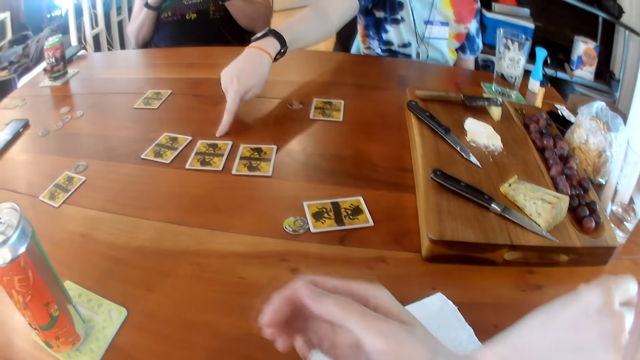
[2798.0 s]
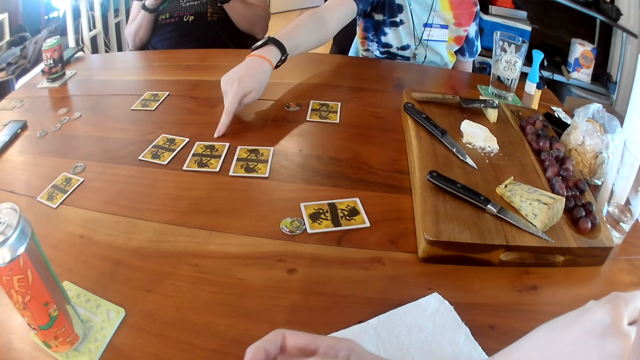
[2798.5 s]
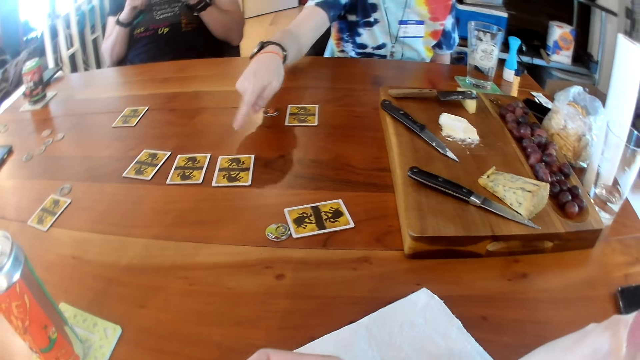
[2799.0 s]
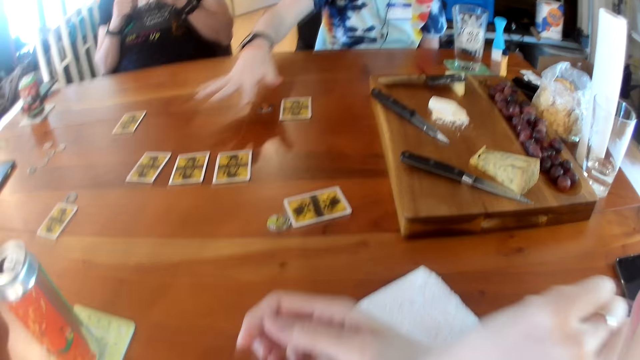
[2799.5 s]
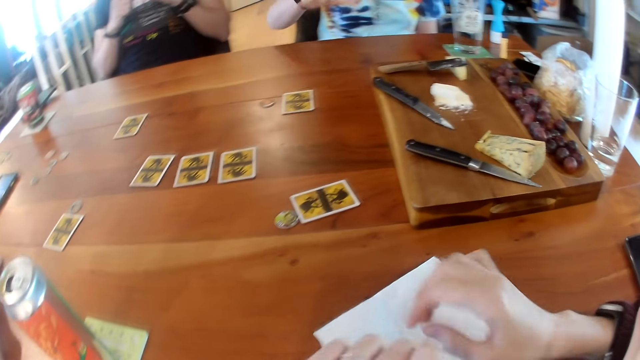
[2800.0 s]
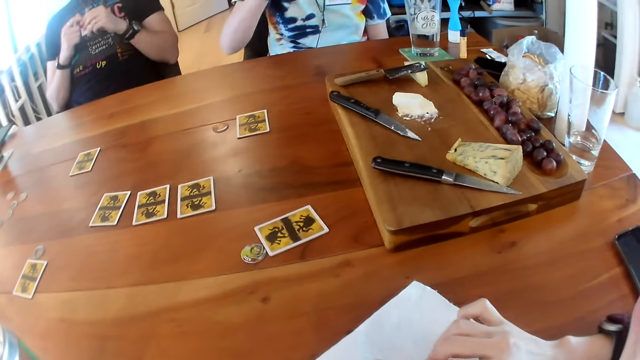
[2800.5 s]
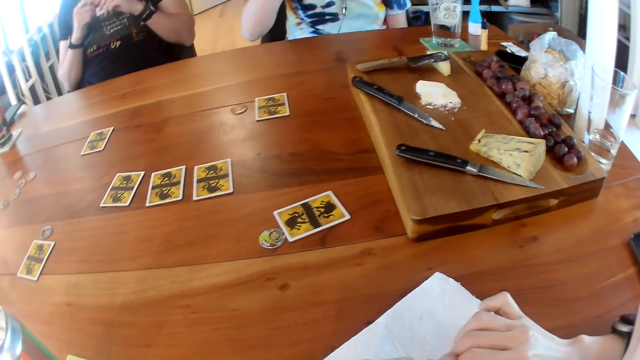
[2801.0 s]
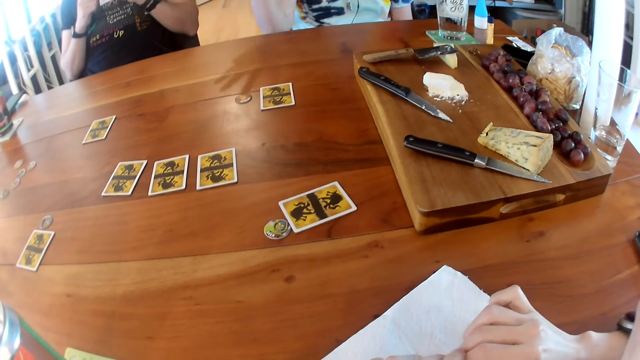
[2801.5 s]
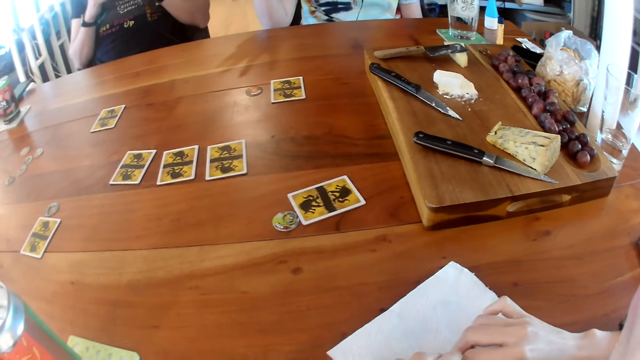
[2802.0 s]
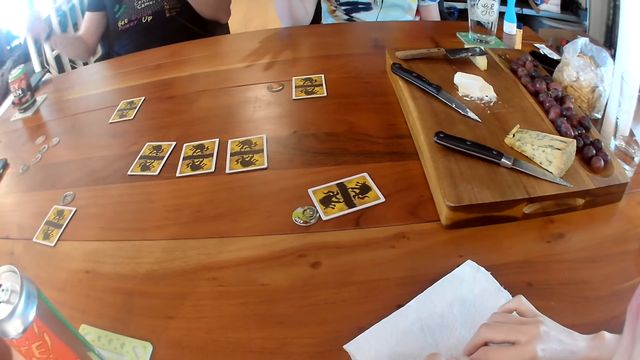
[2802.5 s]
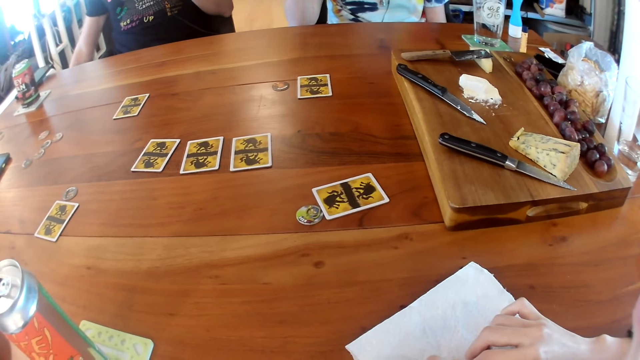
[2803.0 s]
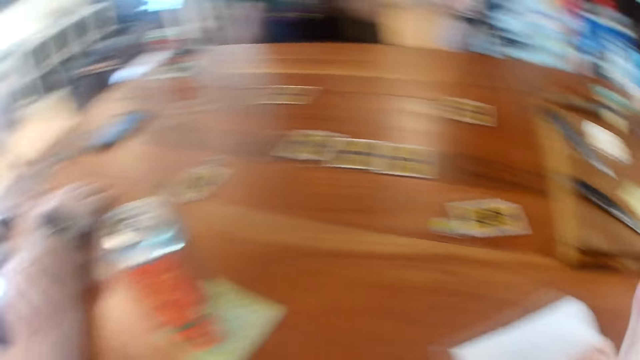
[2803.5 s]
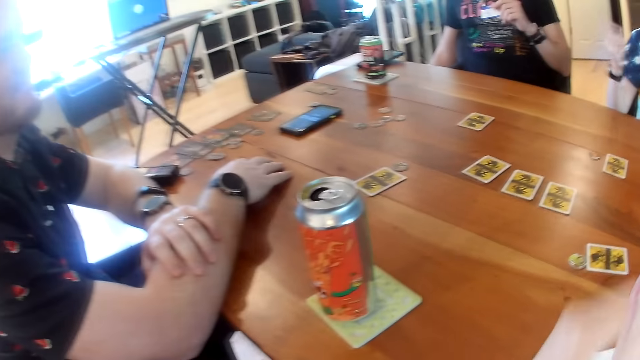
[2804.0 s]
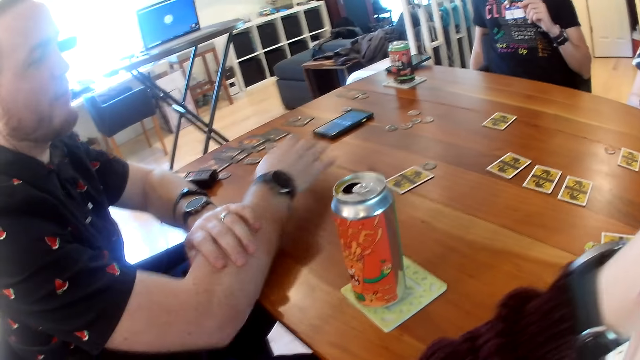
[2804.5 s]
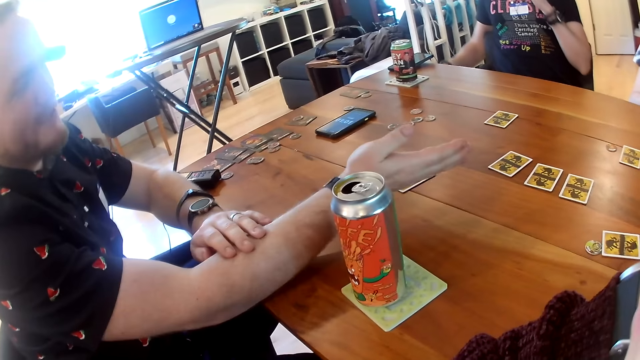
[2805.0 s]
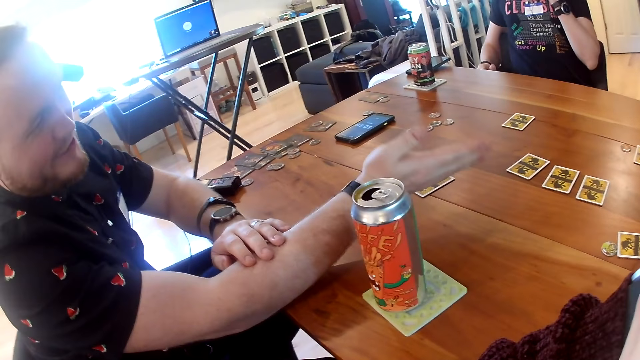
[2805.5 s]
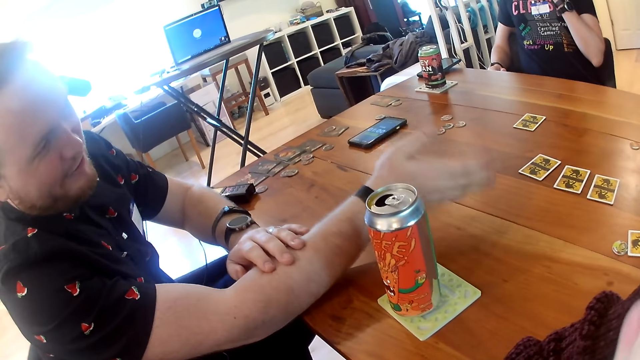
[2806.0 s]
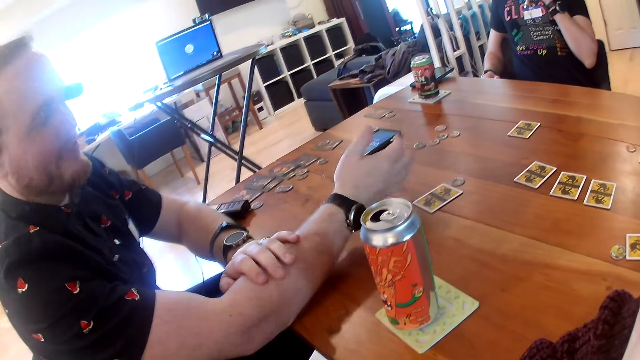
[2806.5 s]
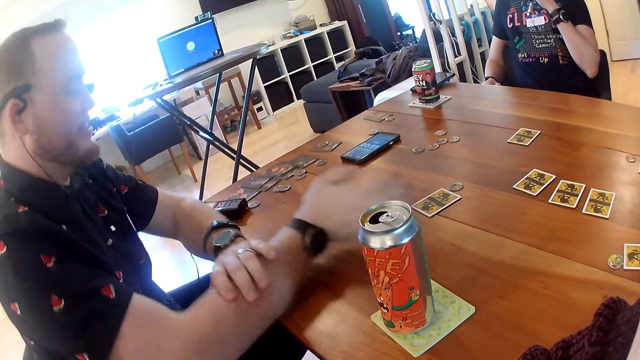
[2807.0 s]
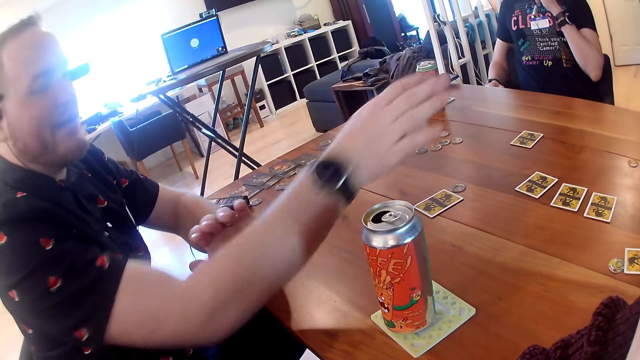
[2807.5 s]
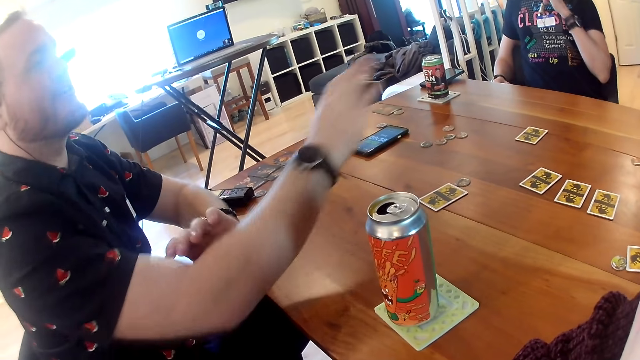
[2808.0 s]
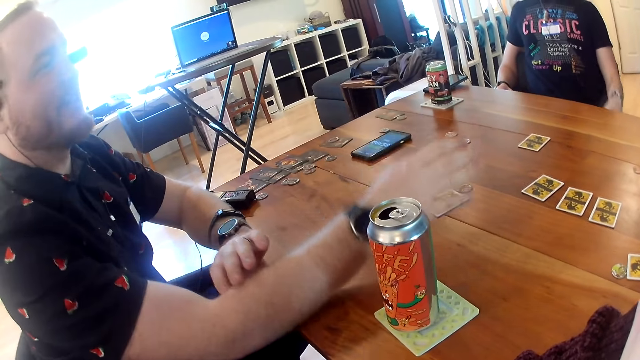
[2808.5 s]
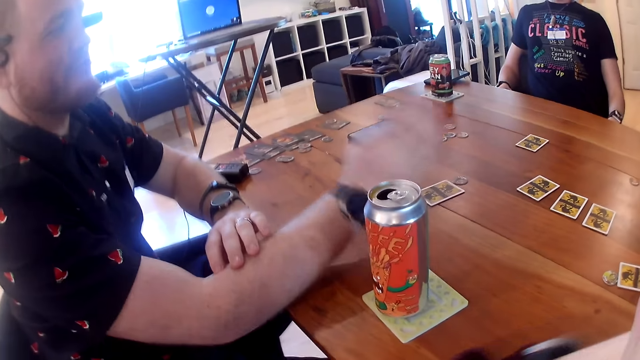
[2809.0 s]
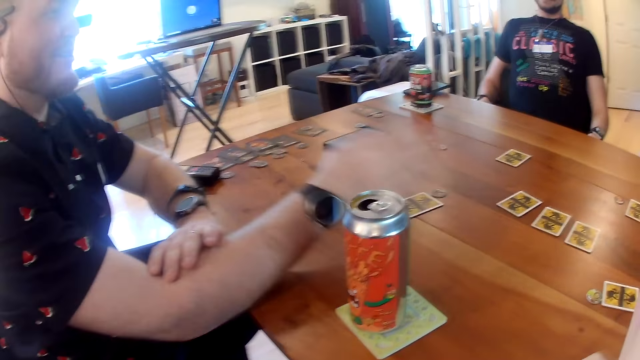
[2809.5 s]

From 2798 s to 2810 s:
The woman points to the card on the table with her right index finger again. She waves her right hand over the table. The camera wearer stares at a man. The man interacts with the woman. He holds out his right hand over the table. He waves his right hand over the table.

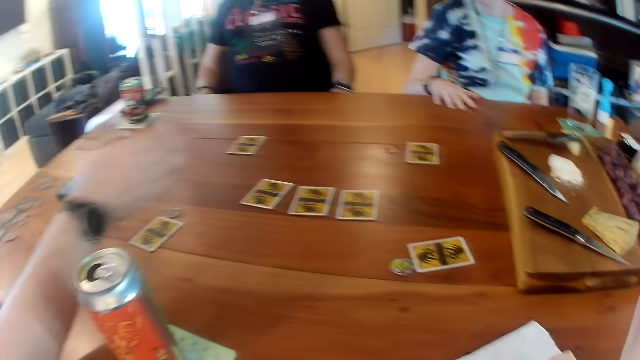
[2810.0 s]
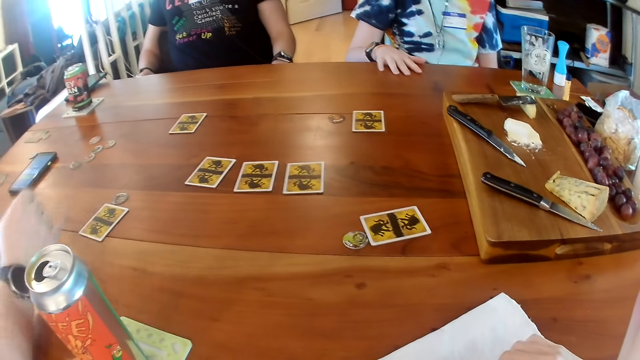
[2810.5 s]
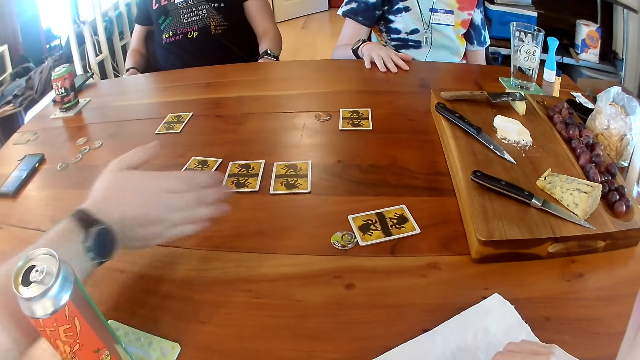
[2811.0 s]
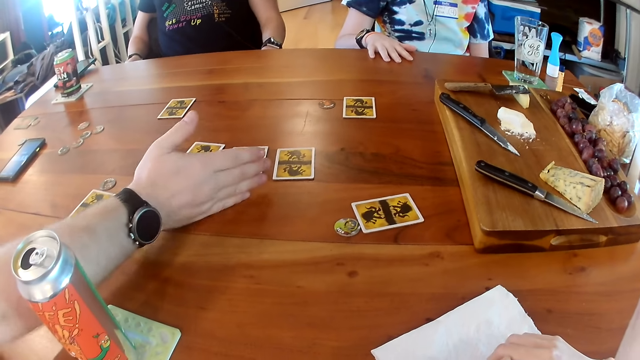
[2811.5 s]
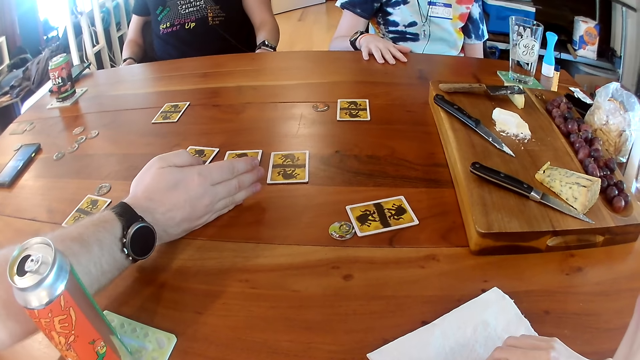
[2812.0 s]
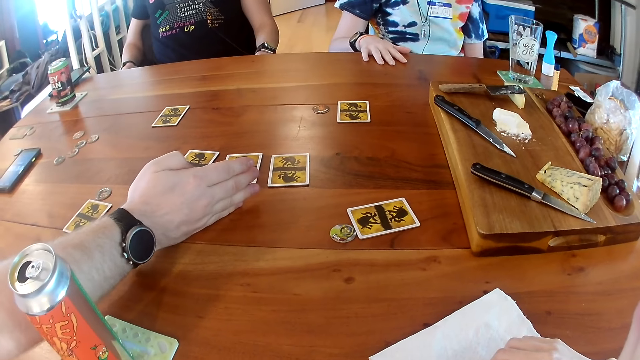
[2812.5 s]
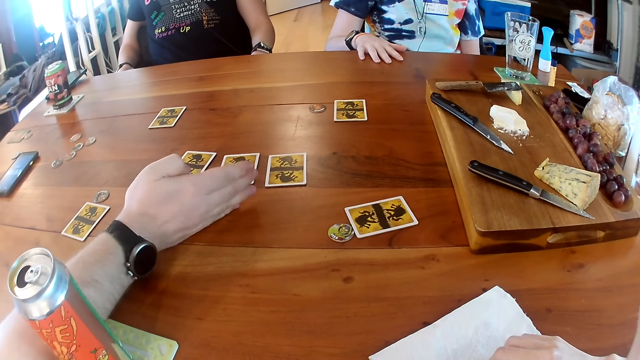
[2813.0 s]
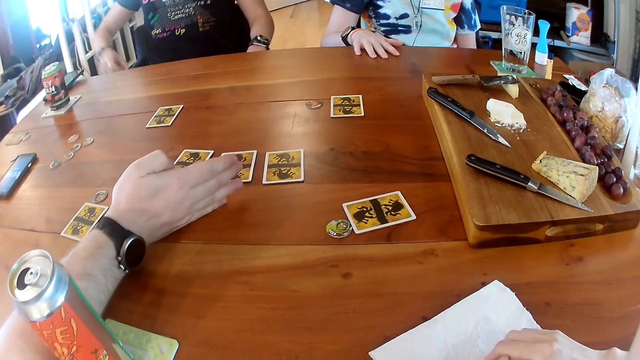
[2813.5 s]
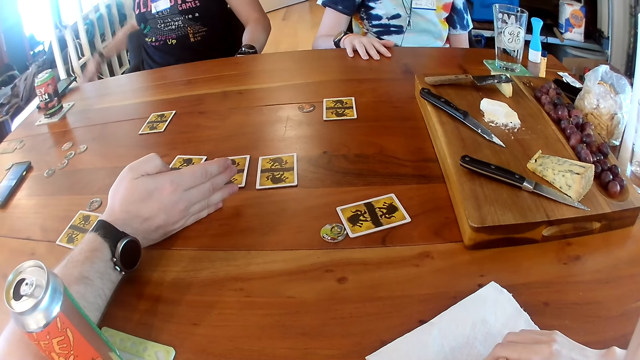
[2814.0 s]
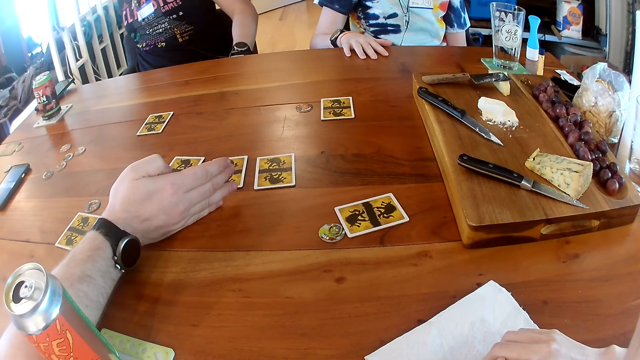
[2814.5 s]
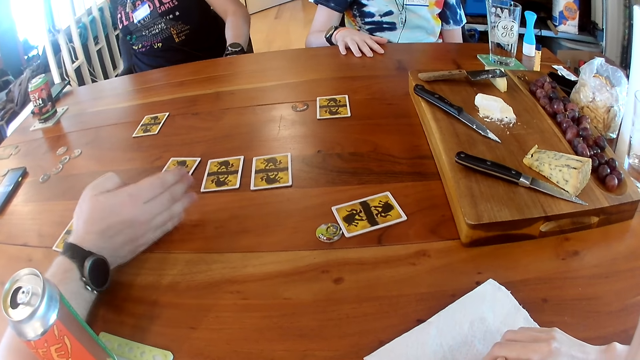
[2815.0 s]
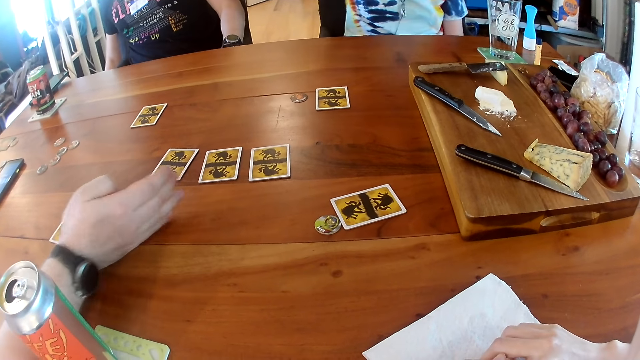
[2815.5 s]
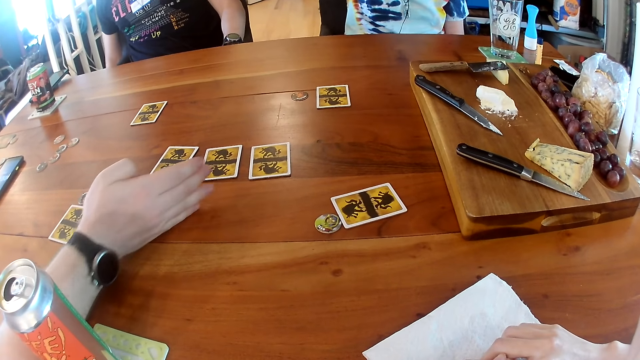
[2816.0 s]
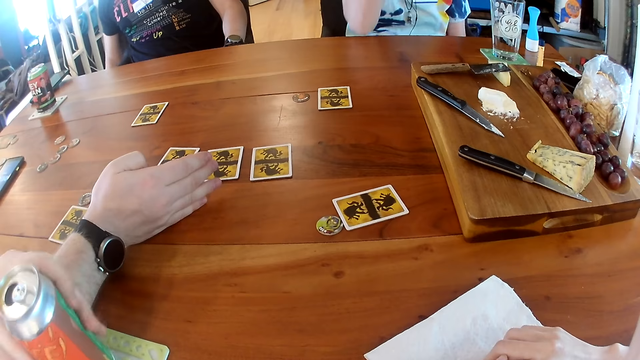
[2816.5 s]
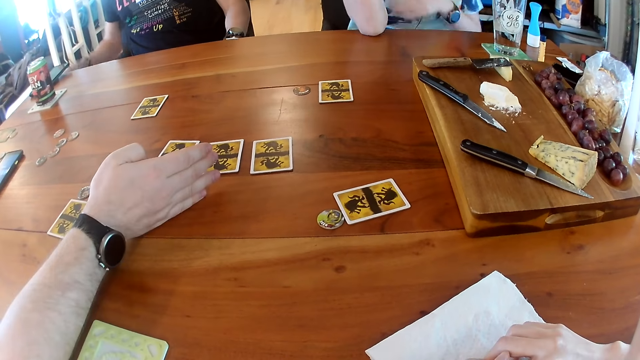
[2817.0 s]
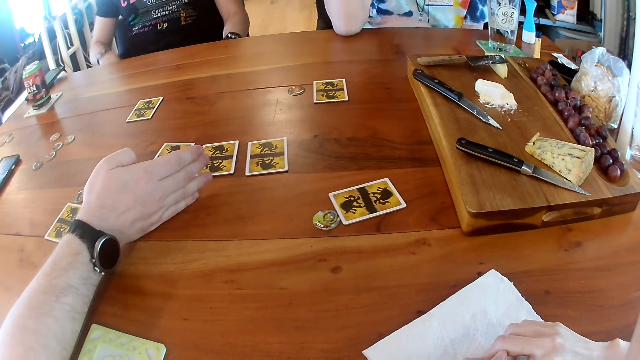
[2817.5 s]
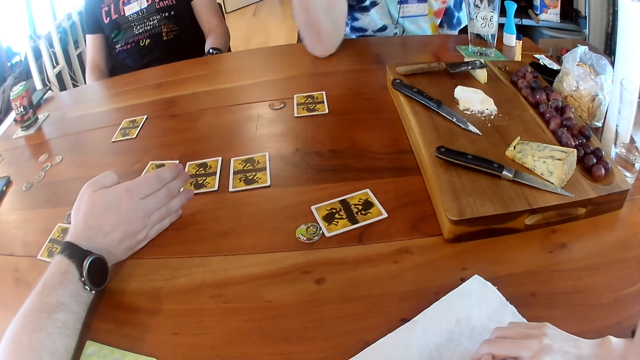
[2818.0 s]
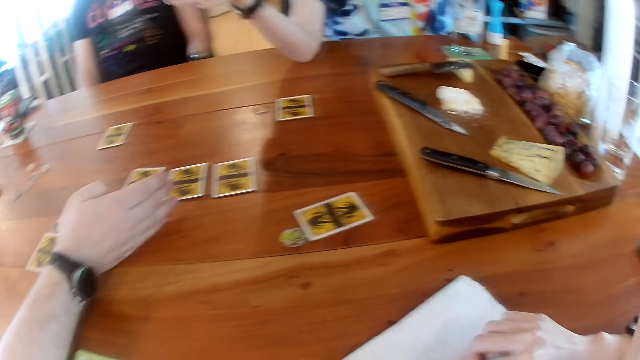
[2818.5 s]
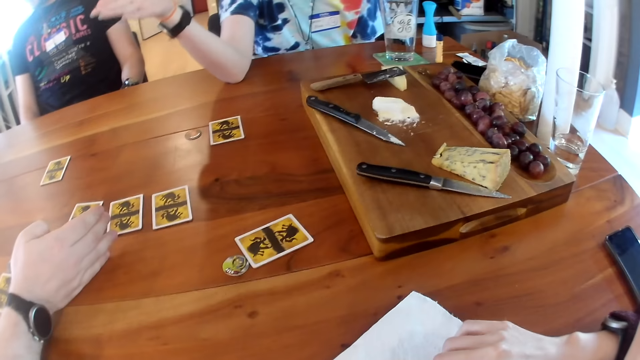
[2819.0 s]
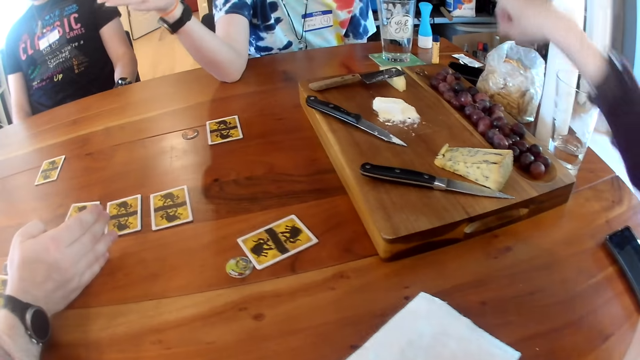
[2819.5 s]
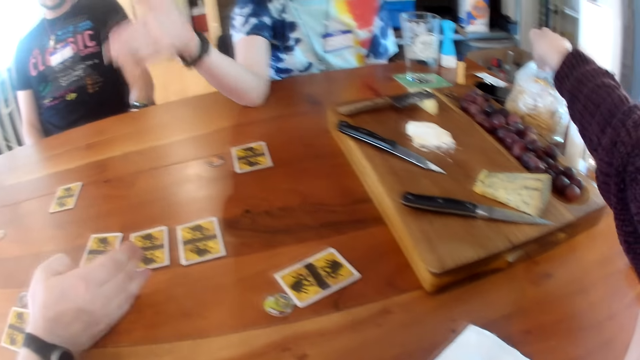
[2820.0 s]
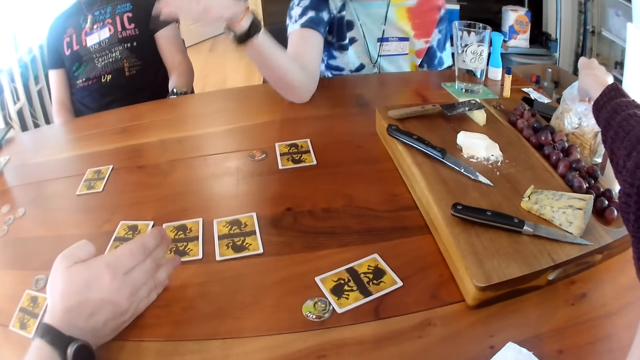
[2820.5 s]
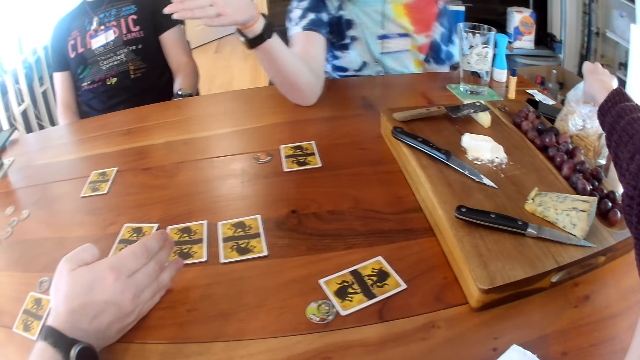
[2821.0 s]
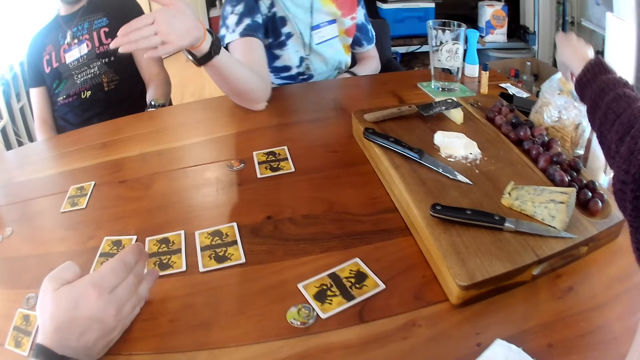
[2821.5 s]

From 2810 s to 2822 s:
A man places his right hand on the table. Another man interacts with the first man. The first man picks a can from the table with his left hand. A woman rests her right elbow on the table. A man talks to another man. The woman waves her right hand. The camera wearer picks a cracker from a nylon on the table with her right hand.
